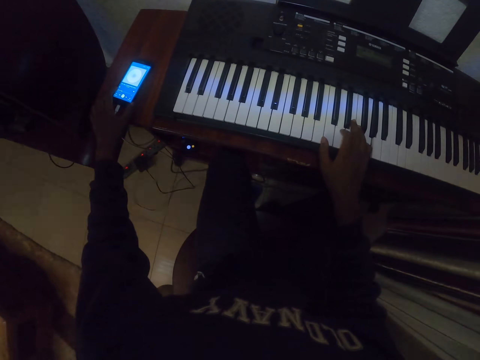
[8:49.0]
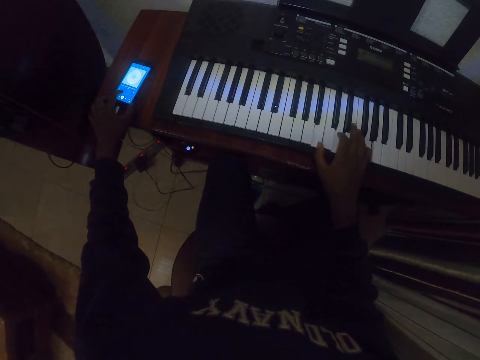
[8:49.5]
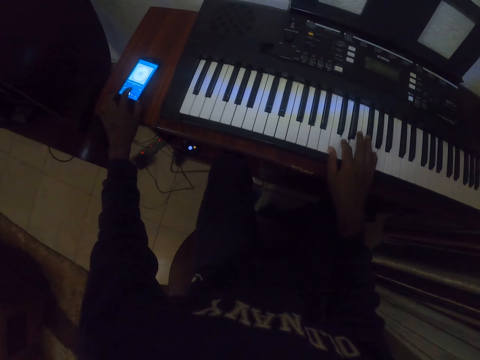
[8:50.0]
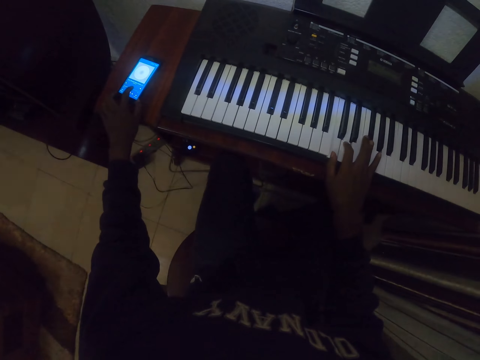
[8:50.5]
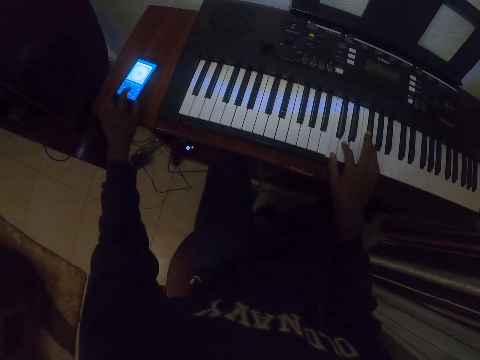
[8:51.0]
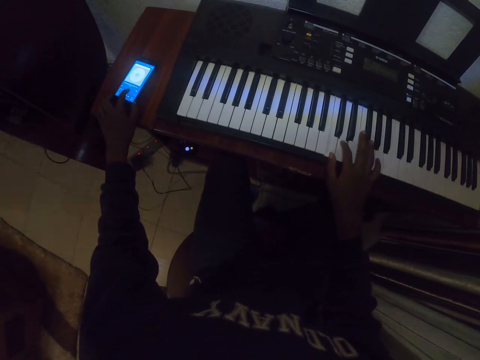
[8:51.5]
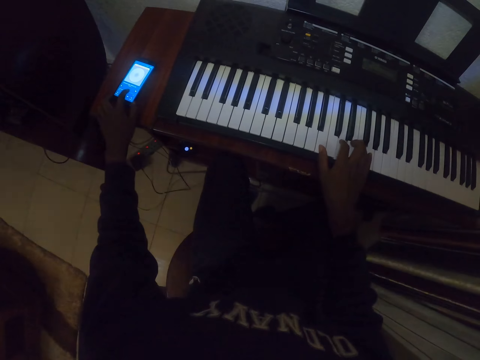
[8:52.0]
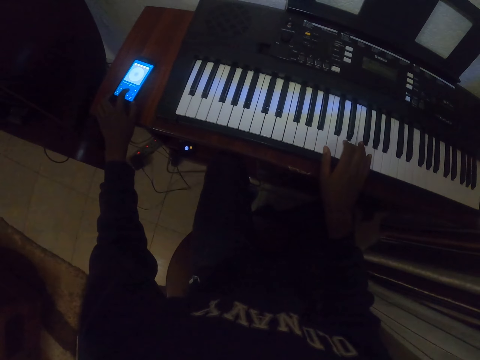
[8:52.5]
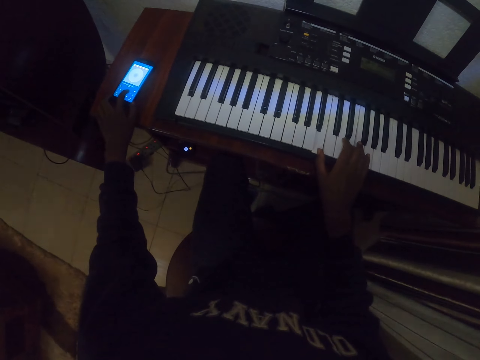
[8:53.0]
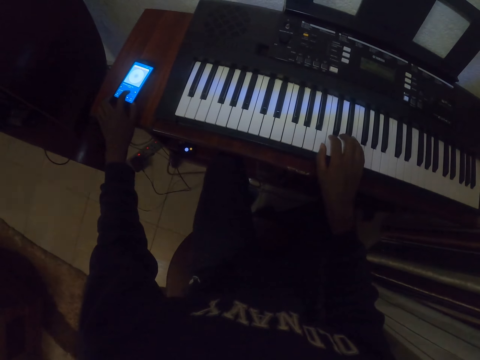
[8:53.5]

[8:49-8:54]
The camera wearer plays a keyboard and uses a smartphone.

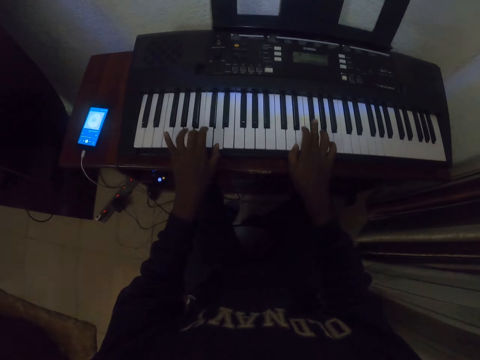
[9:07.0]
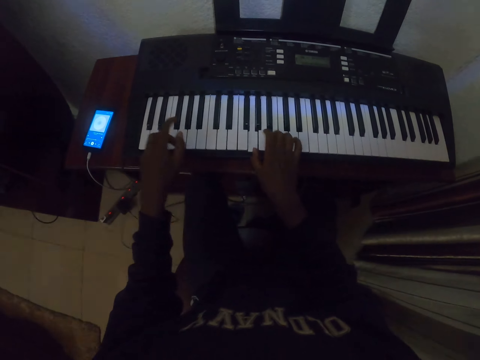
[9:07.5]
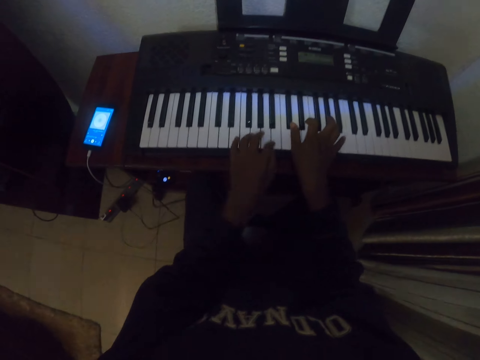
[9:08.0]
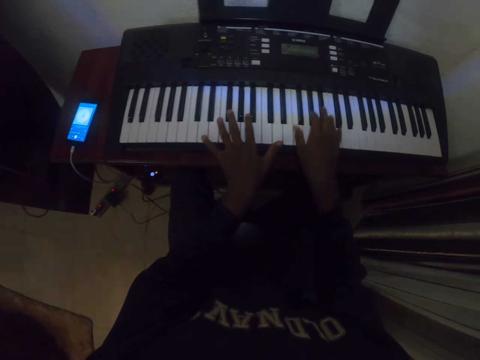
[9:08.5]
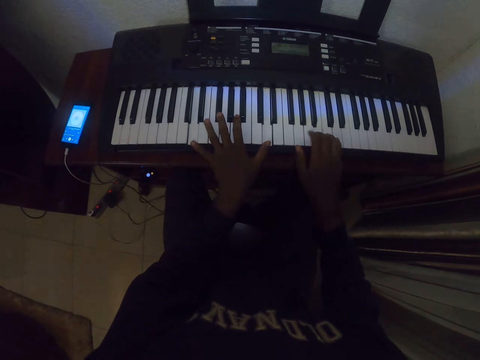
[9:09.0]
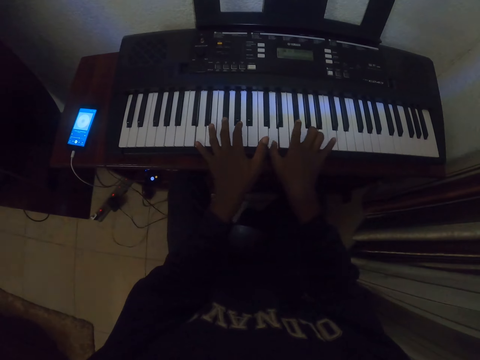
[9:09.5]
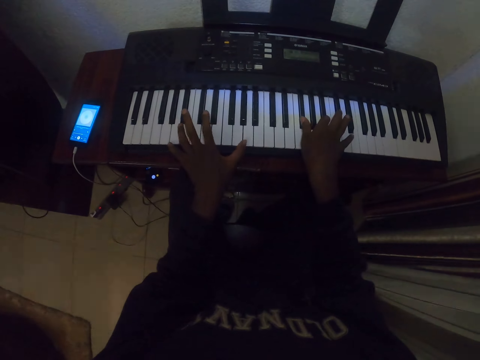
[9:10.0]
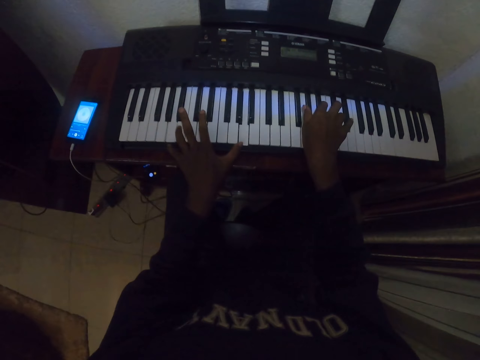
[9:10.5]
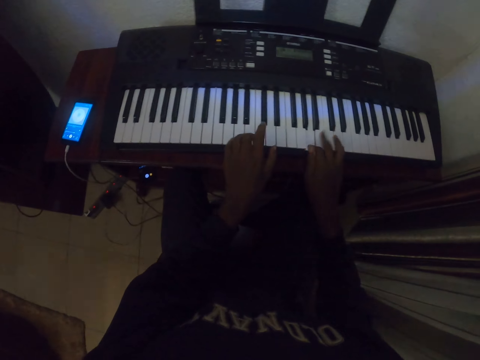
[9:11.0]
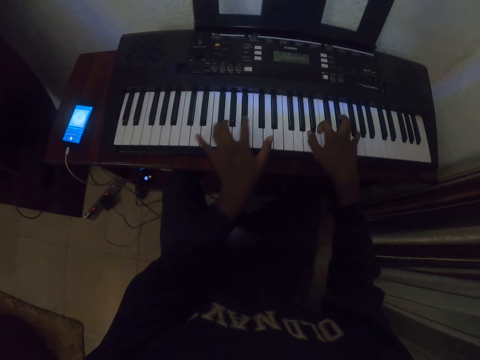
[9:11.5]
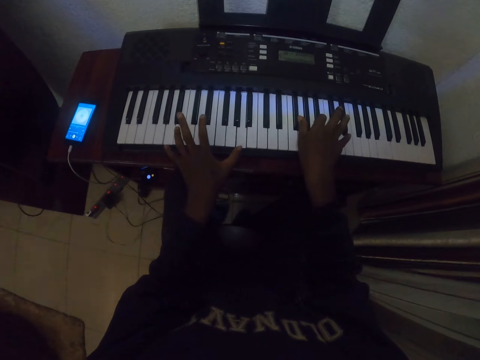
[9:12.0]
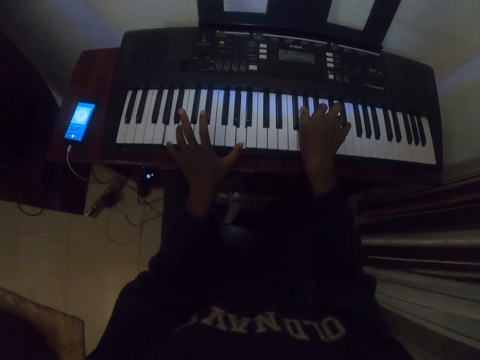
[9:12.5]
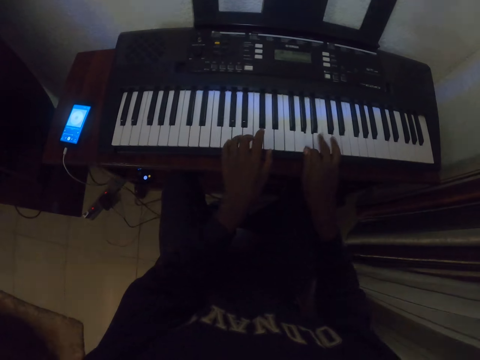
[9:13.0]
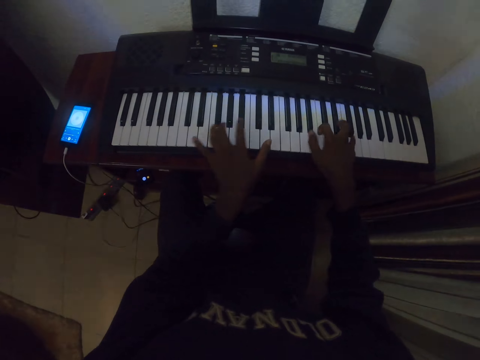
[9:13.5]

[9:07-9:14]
The camera wearer presses keys on a keyboard.

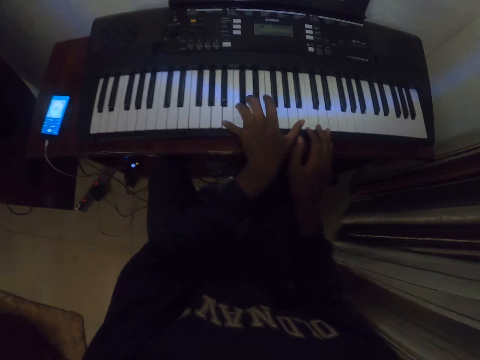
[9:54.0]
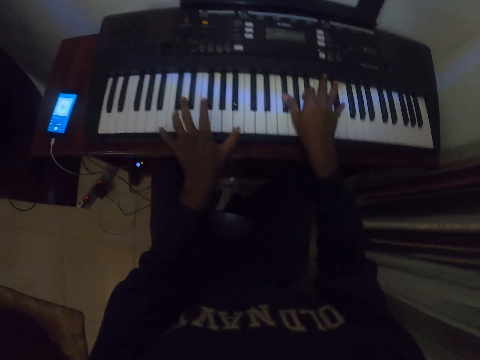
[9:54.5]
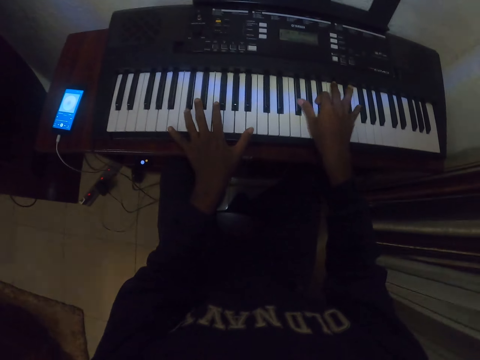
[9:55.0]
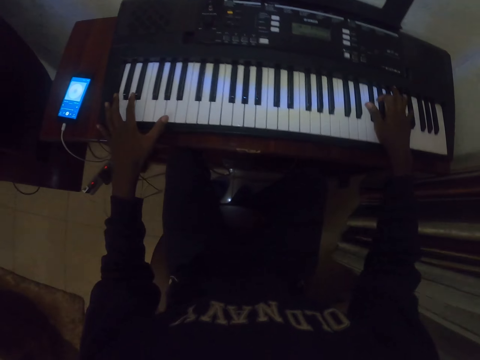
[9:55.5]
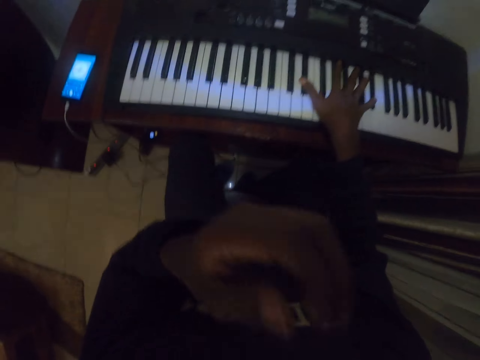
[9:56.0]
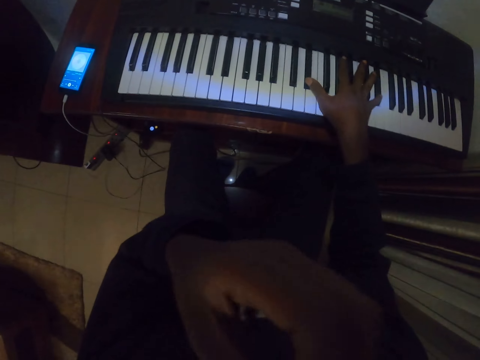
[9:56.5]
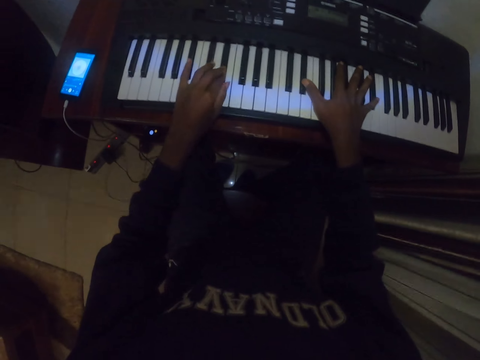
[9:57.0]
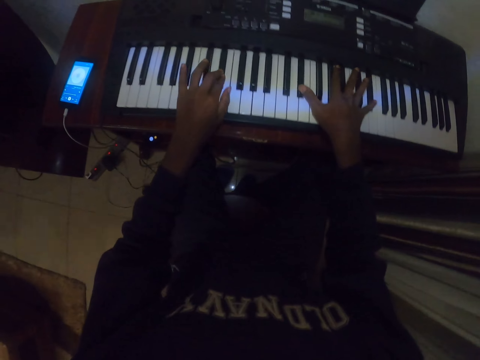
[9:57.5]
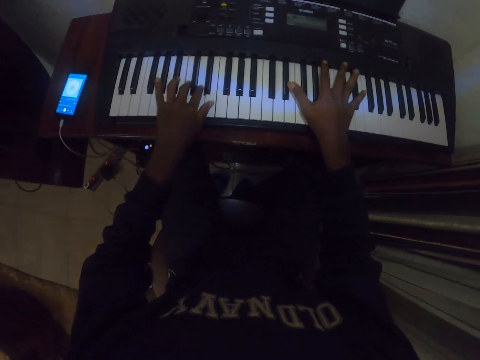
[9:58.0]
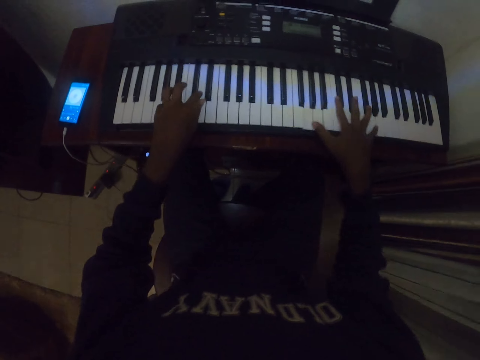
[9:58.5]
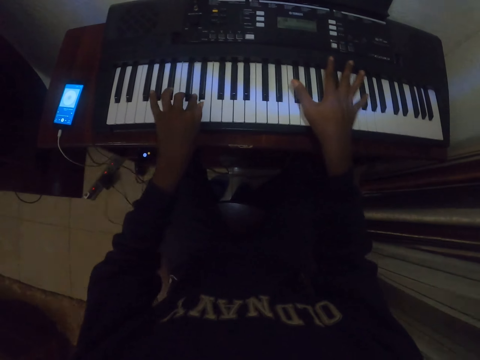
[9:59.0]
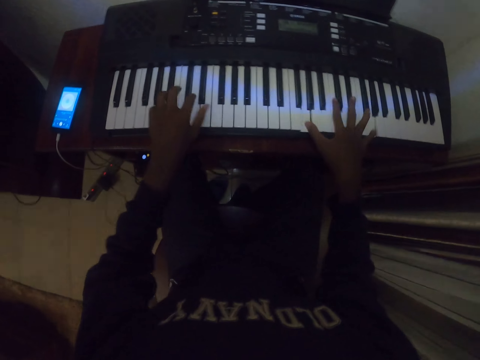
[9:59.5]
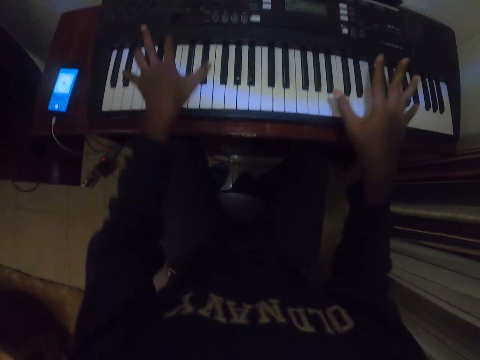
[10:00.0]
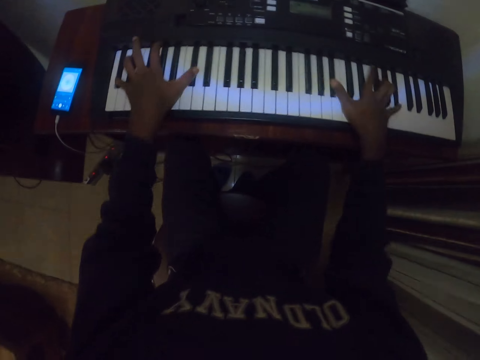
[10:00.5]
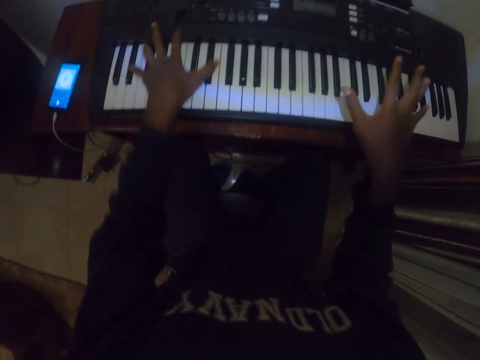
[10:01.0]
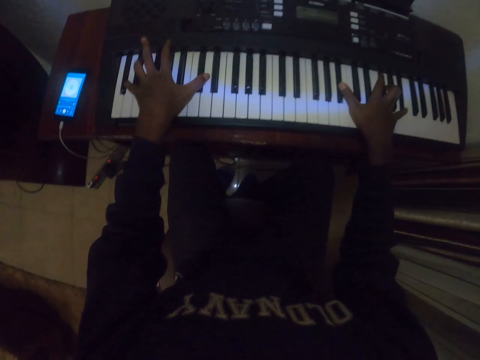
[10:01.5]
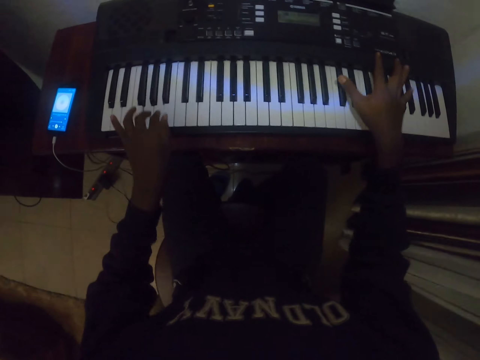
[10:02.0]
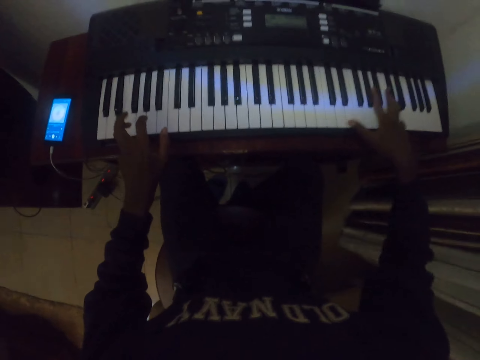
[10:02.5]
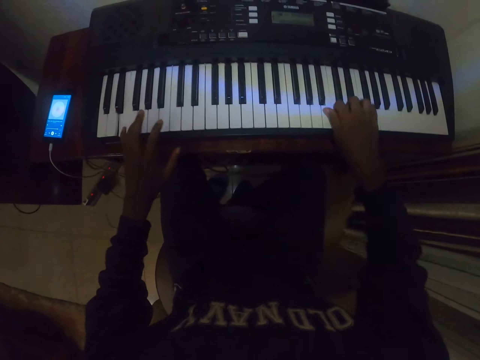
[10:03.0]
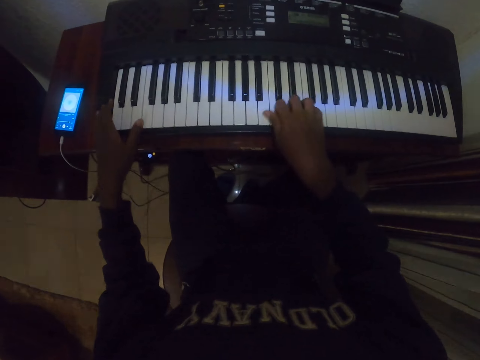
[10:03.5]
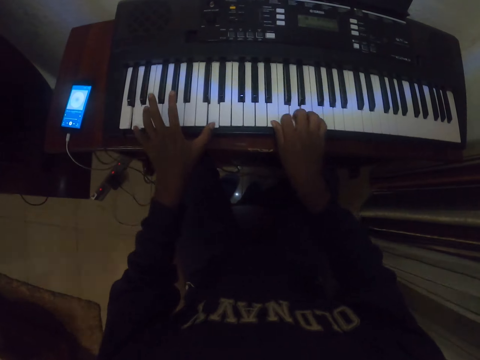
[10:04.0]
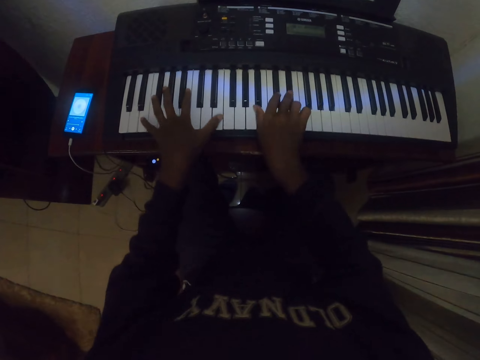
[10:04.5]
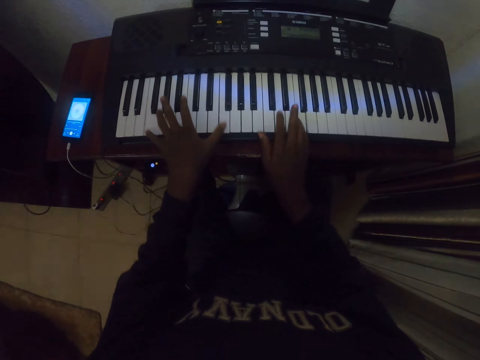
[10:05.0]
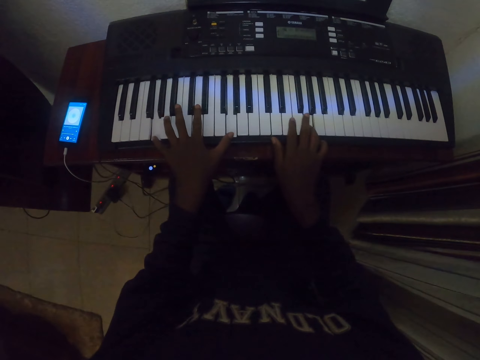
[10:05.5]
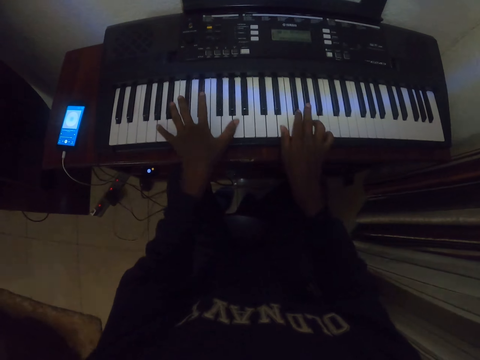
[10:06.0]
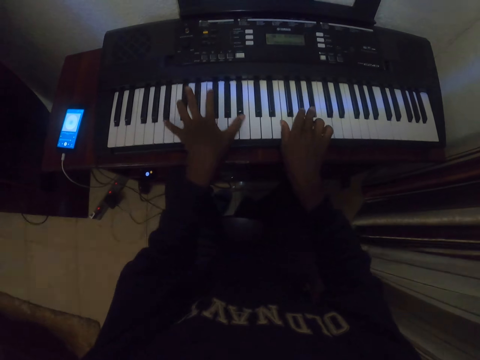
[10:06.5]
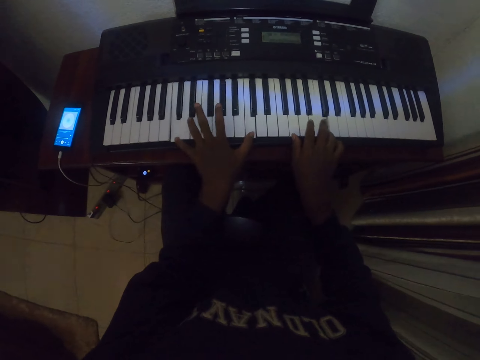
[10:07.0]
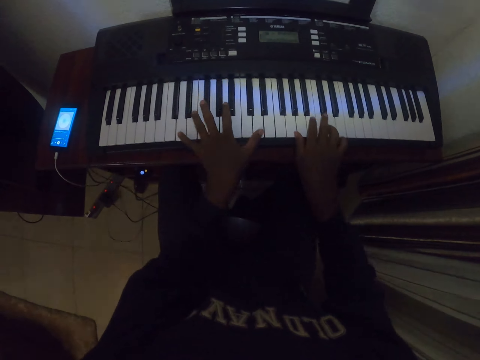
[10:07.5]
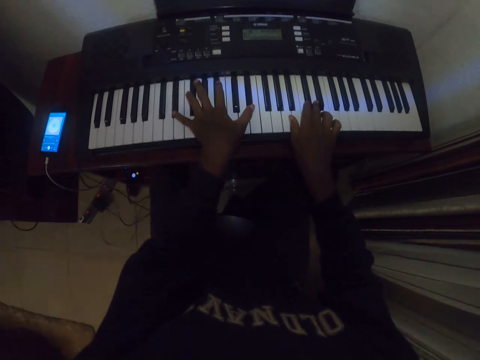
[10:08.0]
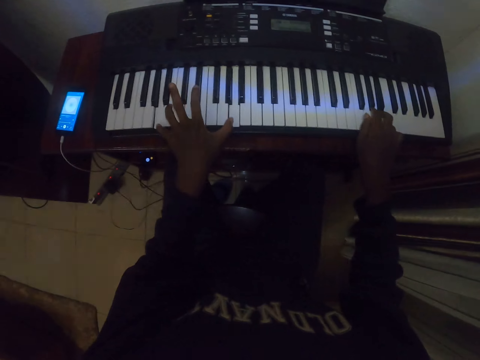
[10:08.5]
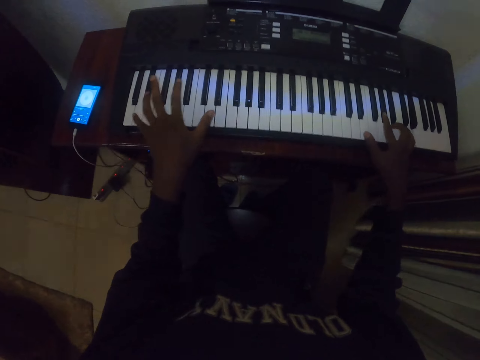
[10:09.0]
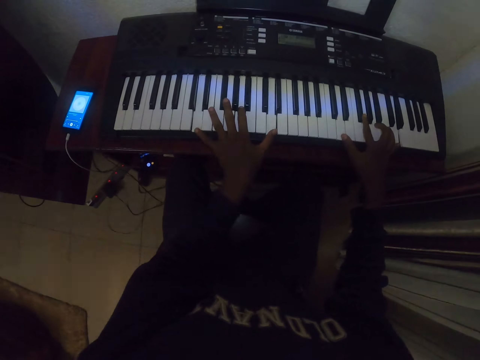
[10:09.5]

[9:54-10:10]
The camera wearer raises the left hand. They touch the face. They lower the left hand. They play piano.
